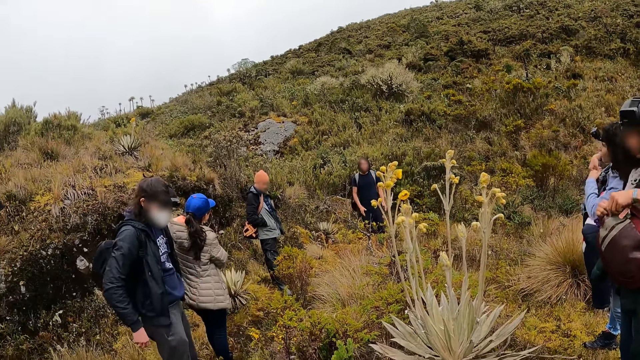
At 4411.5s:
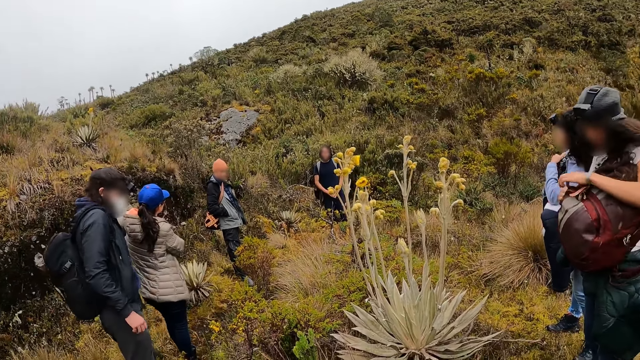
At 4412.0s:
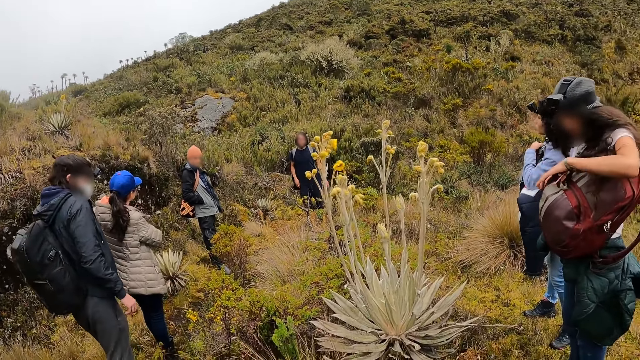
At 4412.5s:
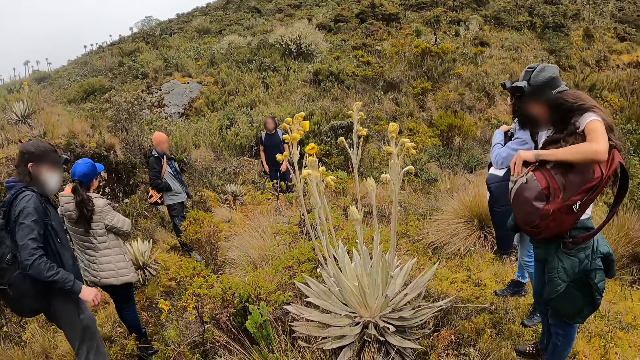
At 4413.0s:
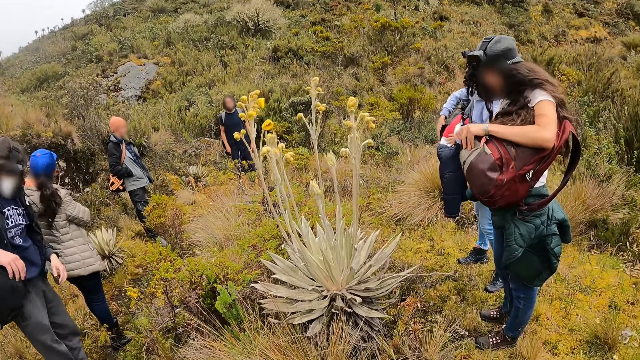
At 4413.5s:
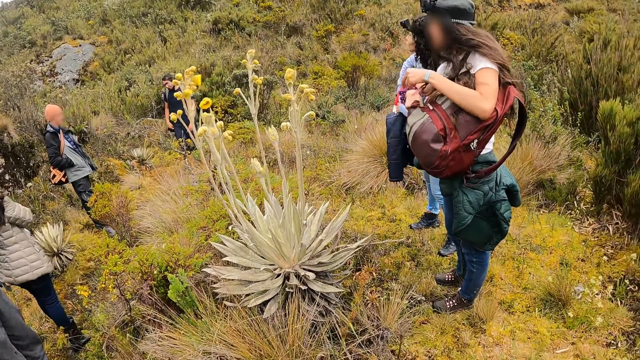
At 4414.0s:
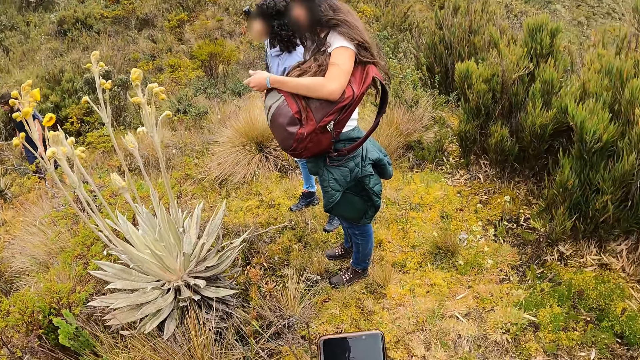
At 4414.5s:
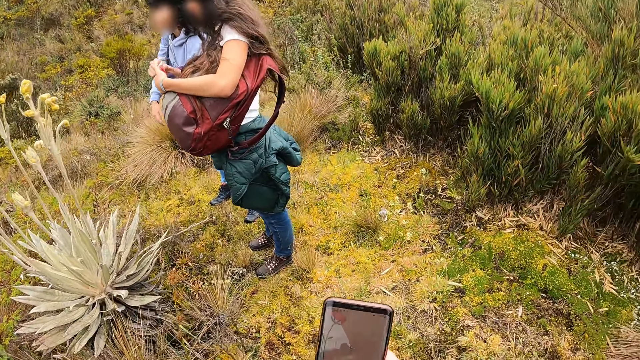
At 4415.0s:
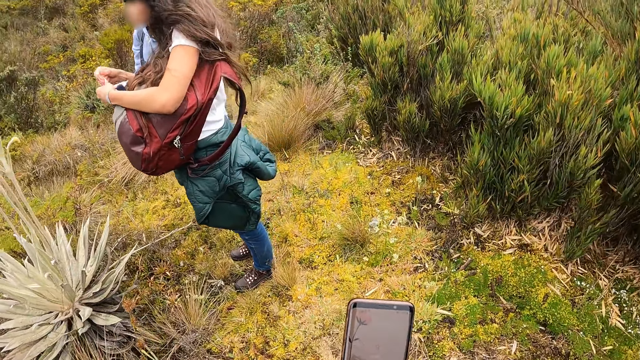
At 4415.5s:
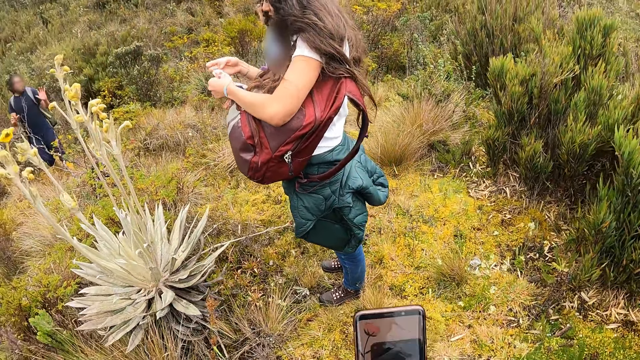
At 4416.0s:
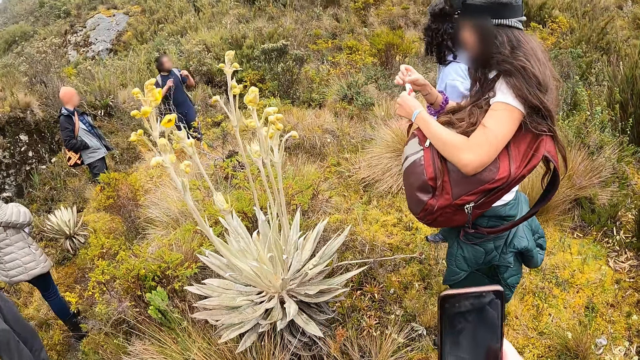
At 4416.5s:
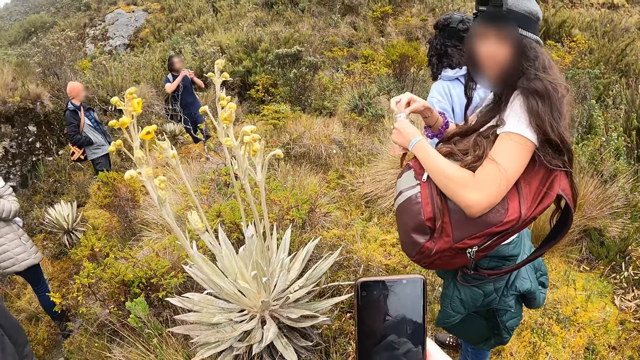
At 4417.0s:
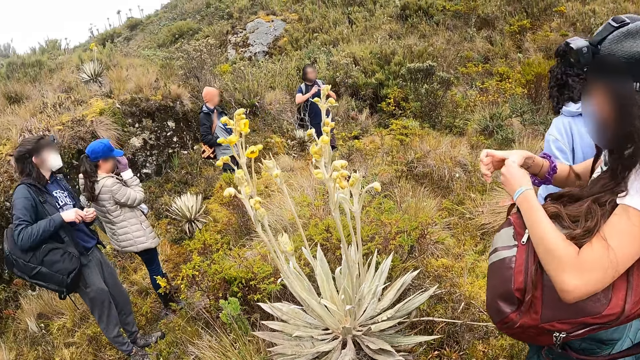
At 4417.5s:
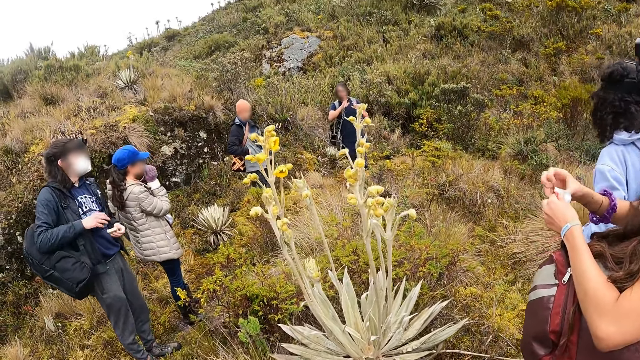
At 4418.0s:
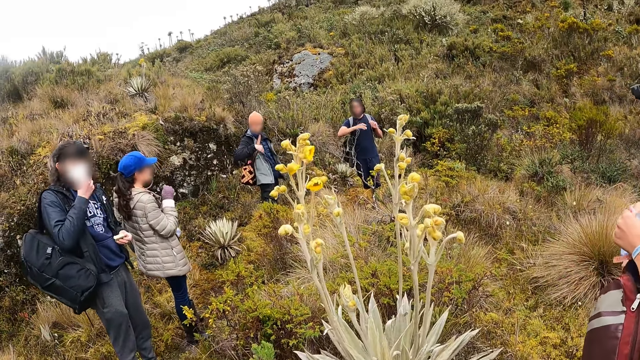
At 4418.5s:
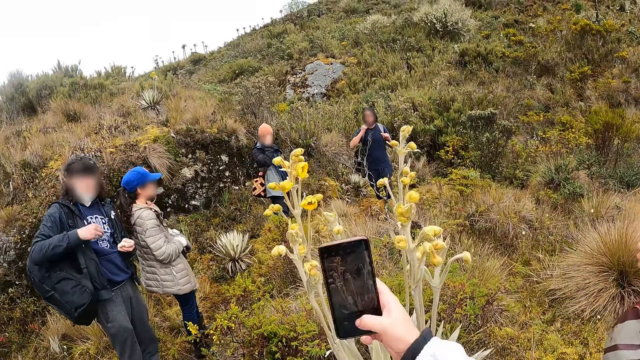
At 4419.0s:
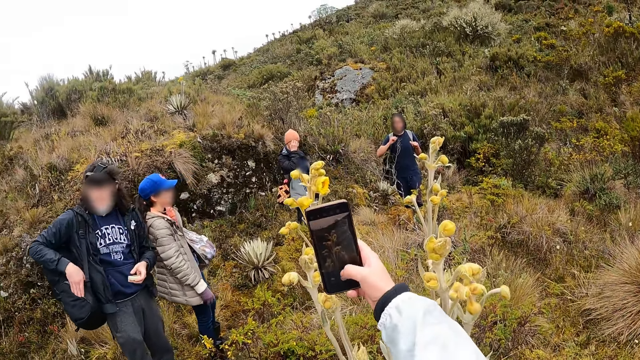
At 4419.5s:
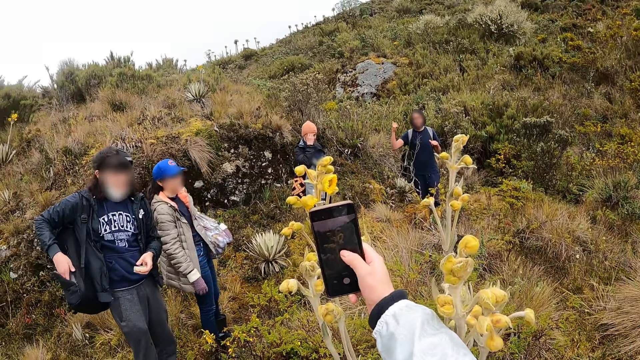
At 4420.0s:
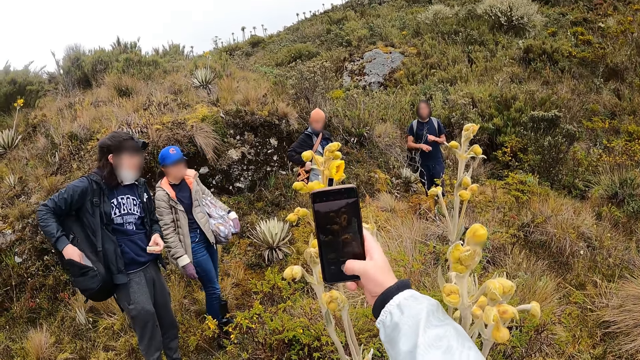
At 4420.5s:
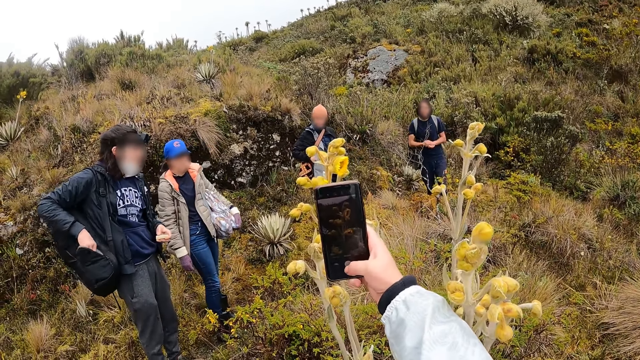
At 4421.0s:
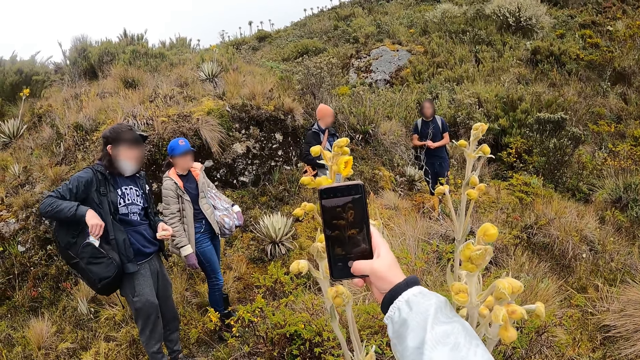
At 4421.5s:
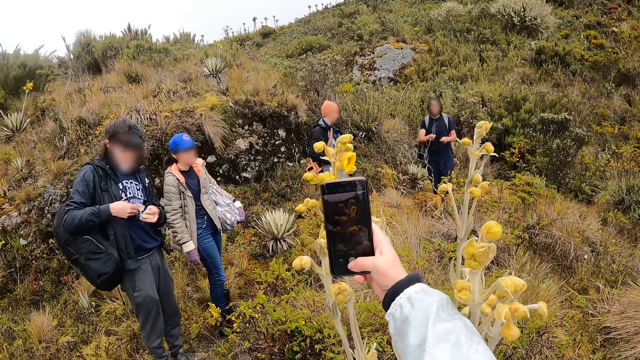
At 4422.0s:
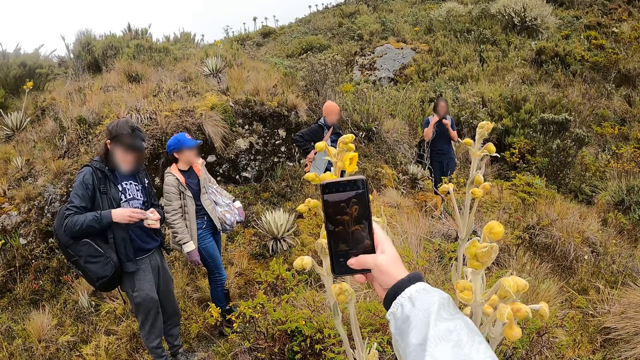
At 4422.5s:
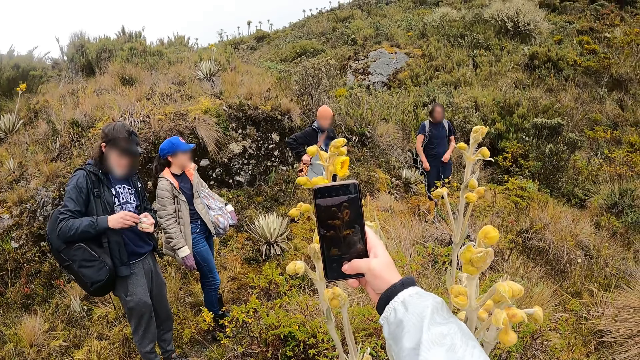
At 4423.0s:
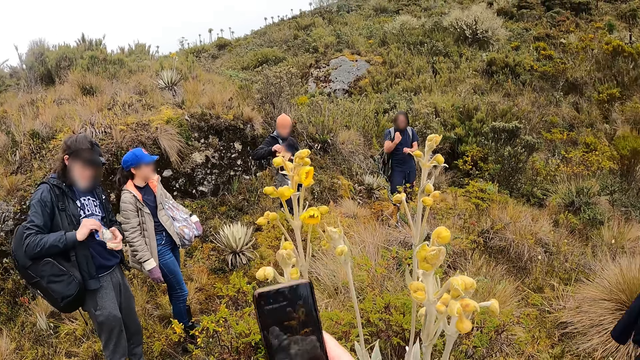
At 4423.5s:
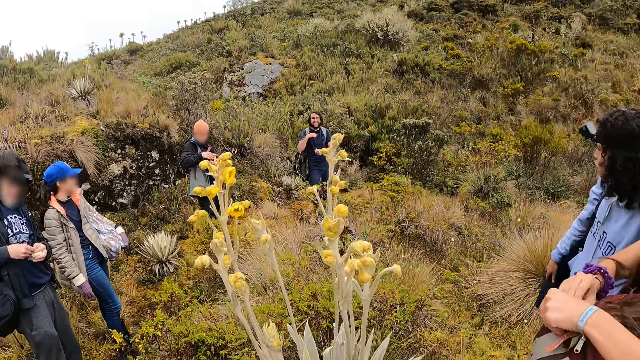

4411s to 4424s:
A woman puts the water bottle in her right hand into her backpack. A man takes a backpack off his back halfway. Another woman takes an envelope from a backpack with her right hand. A third woman readjusts a backpack by her side with her right hand. The camera wearer holds a phone in her right hand. The second woman holds the envelope with both hands. The camera wearer uses the phone. The first woman touches her face with her left hand. The man holds a pack of gum in his right hand. He passes the pack of gum from his right hand to his left hand and pulls down his nose mask with his right hand. Another man touches his face with his right hand. The camera wearer takes a picture with the phone in her right hand. The second man puts his right hand into his jacket pocket. The first man takes a pack of cookies from the backpack with his right hand. He holds the pack of cookies with both hands. The second man takes a bag across his shoulder with his right hand.

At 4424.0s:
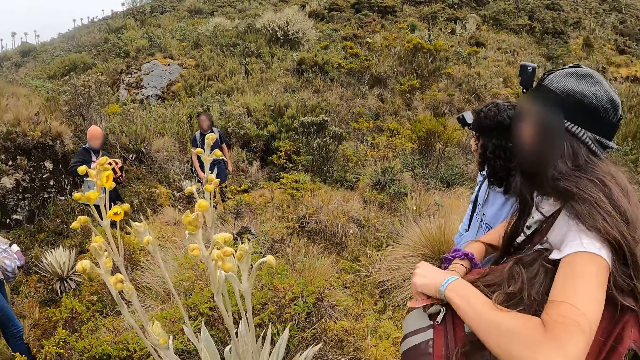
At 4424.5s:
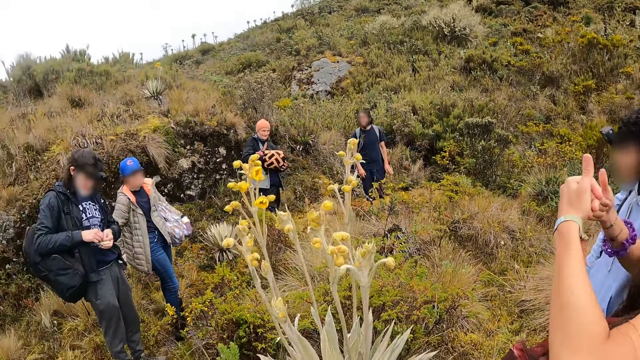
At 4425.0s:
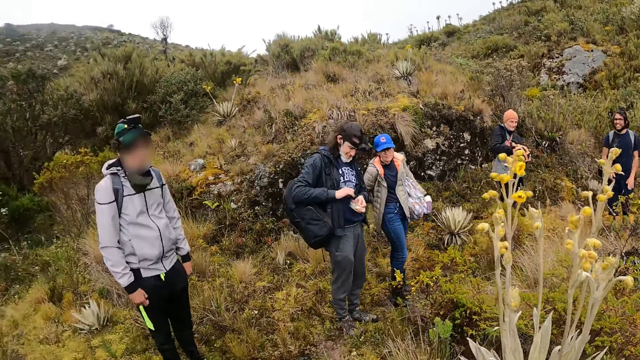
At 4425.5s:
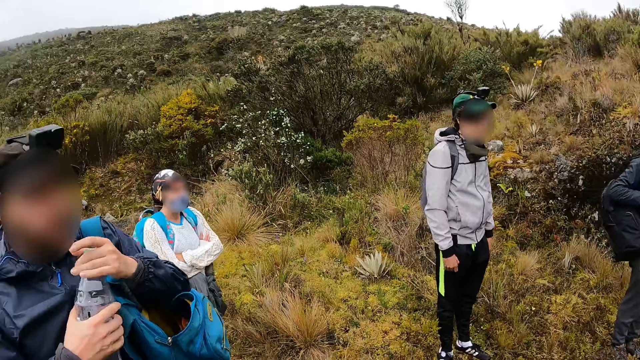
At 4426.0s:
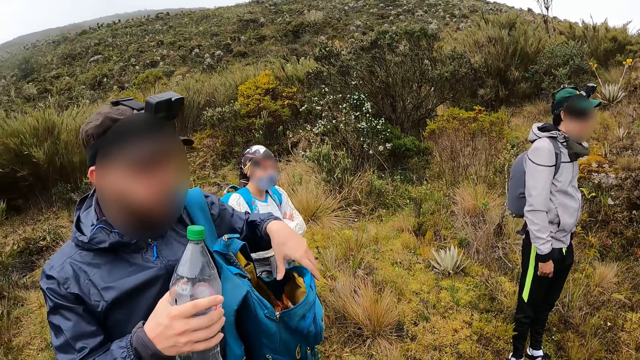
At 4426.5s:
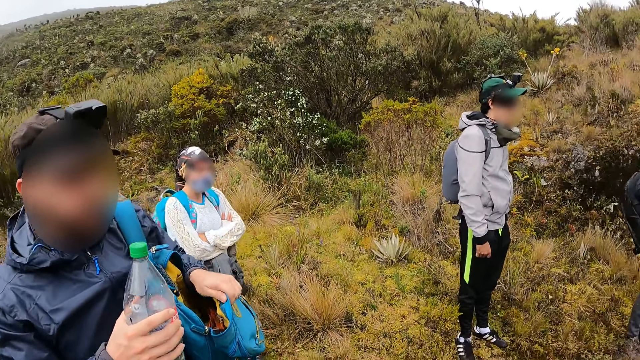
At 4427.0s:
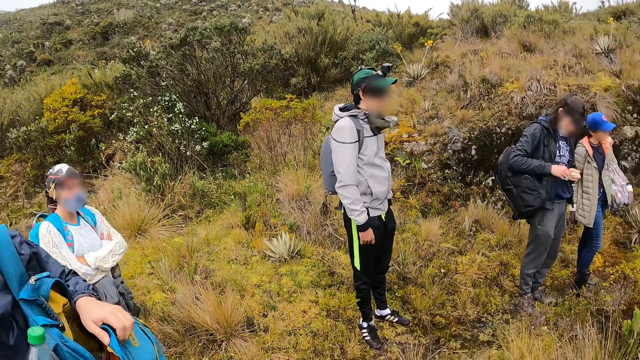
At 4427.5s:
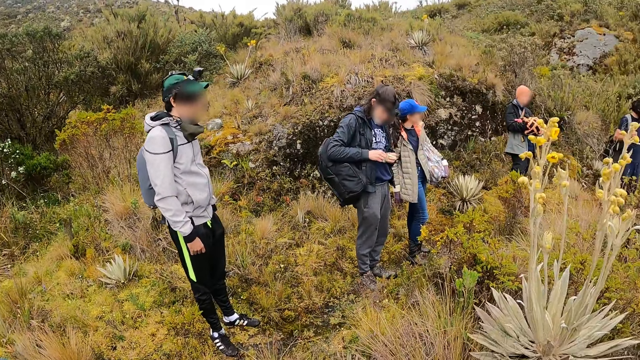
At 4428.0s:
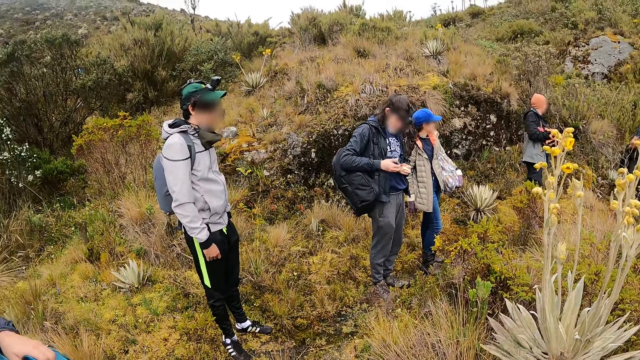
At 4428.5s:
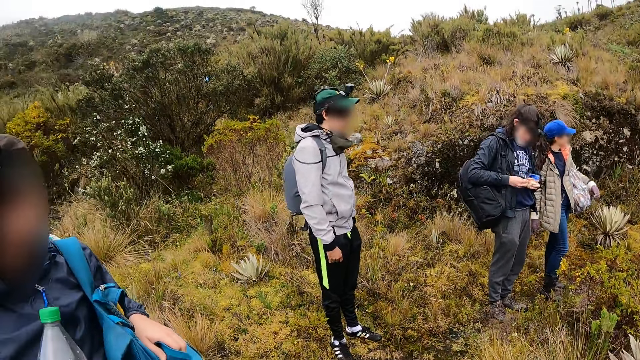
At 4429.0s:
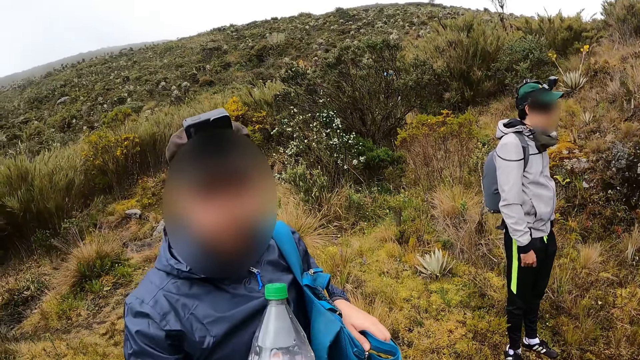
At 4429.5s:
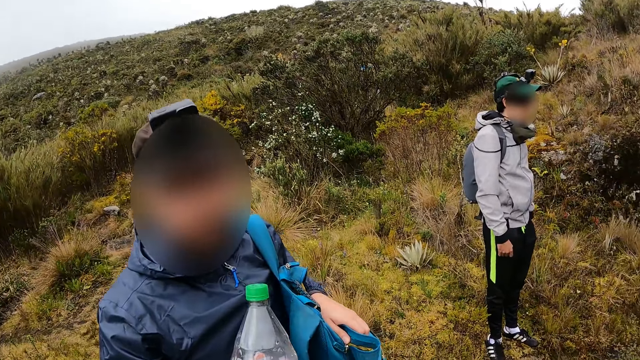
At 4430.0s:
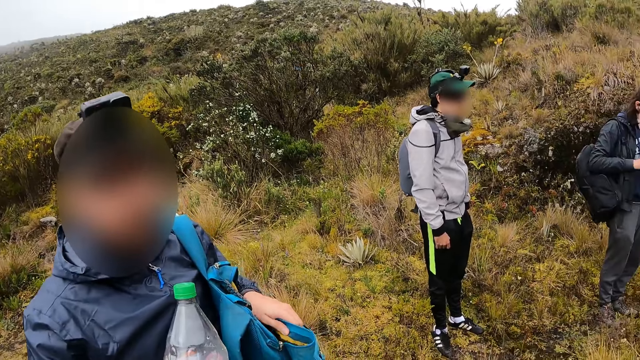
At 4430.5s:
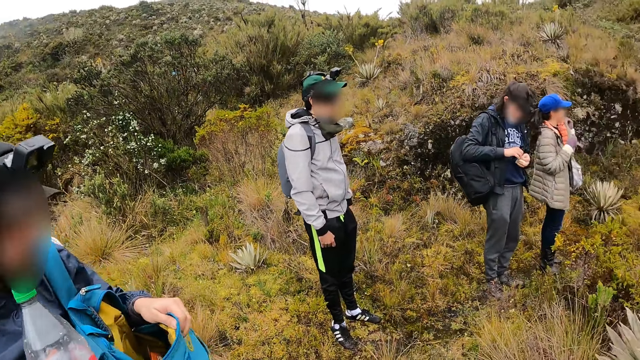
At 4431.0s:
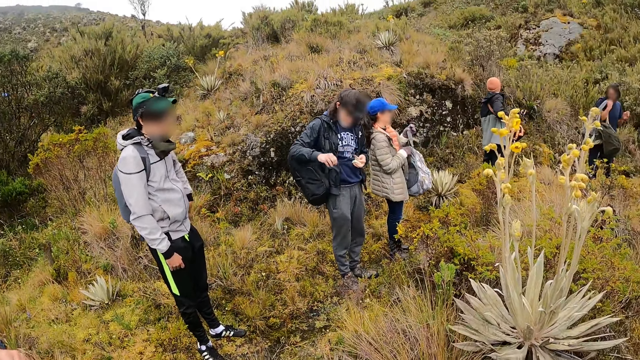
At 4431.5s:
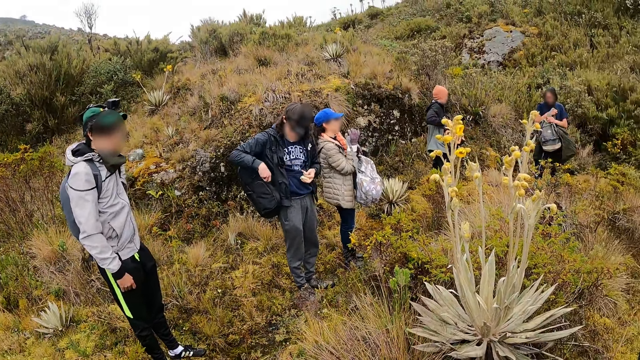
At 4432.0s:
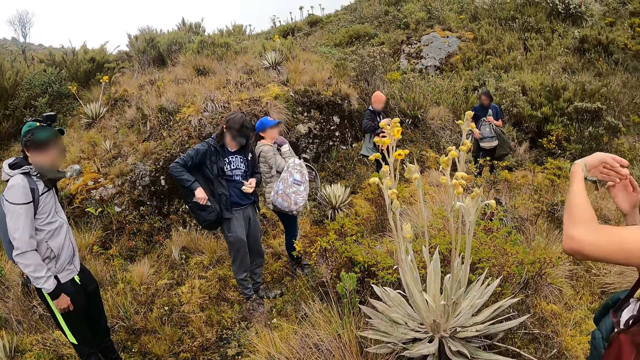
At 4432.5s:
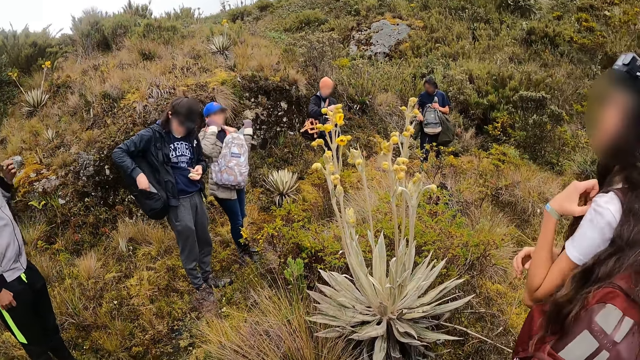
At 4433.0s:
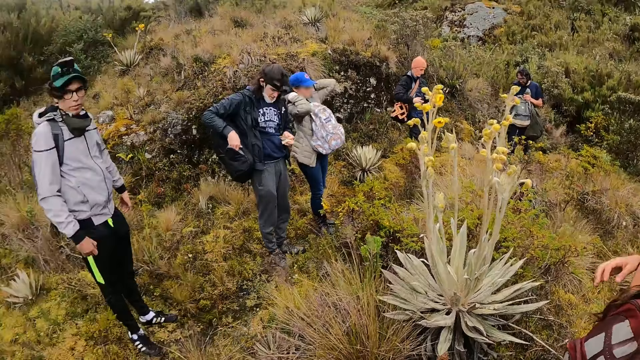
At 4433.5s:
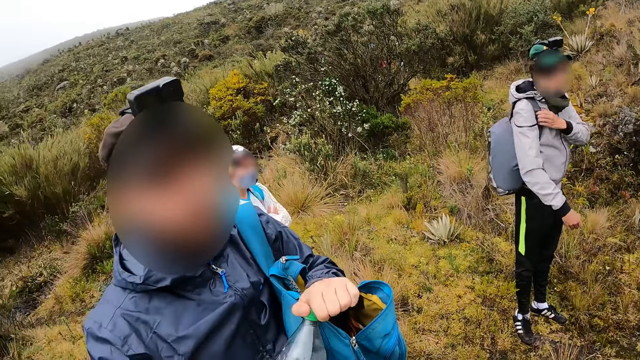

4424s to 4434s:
A man holds a bag with his left hand. The camera wearer looks around. A second man holds a bottle of water in both hands. The second man holds the bottle of water in his right hand and places his left hand on the backpack. The second man converses with the camera wearer. A woman wears the backpack on her chest. A third man holds a pack of cookies with his left hand. A fourth man takes off a backpack and a lunch bag from his shoulder with his left hand. The first man takes a pack of chocolate from the bag in his left hand with his right hand. The fourth man holds the backpack and the lunch bag in his left hand. The first man pushes the bag across his shoulder with his right hand. The fourth man opens the backpack in his left hand with his right hand. A fifth man takes the backpack off his back. The second man opens the bottle of water in his right hand with his left hand.
